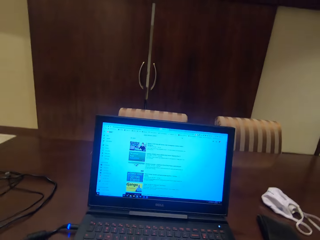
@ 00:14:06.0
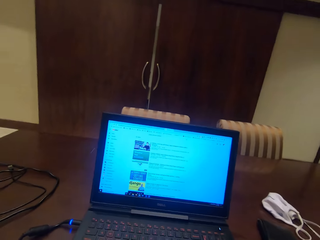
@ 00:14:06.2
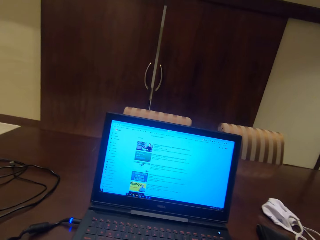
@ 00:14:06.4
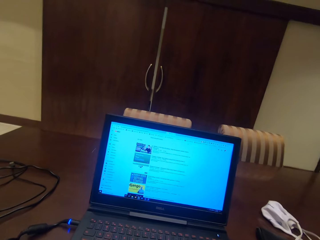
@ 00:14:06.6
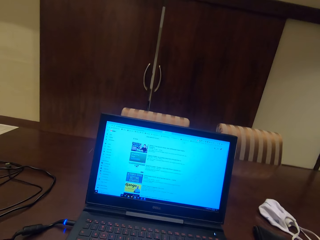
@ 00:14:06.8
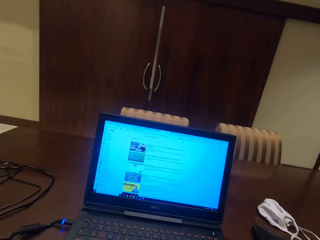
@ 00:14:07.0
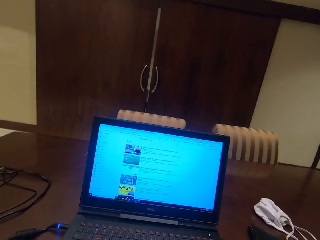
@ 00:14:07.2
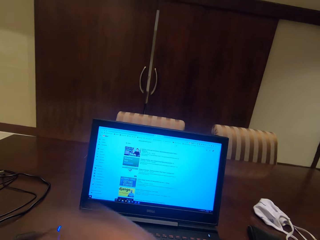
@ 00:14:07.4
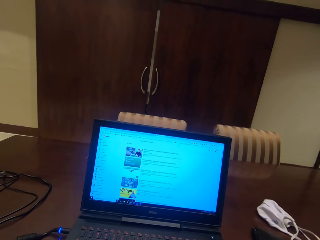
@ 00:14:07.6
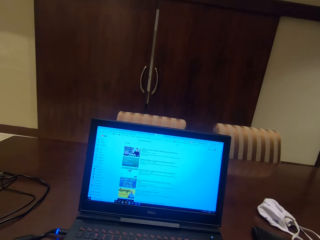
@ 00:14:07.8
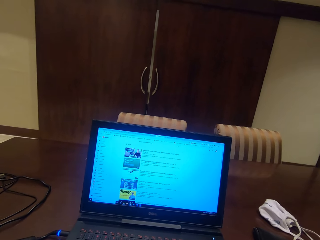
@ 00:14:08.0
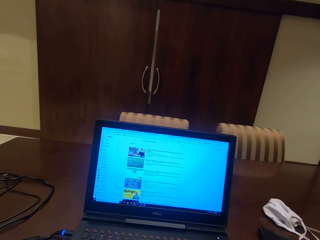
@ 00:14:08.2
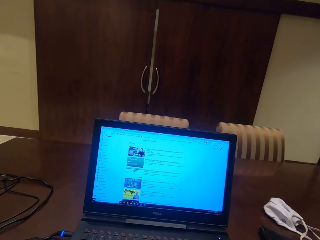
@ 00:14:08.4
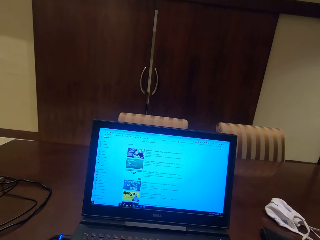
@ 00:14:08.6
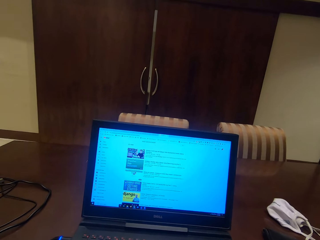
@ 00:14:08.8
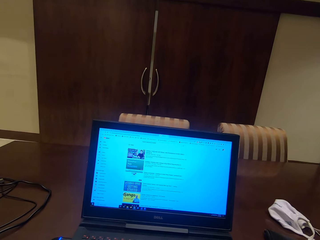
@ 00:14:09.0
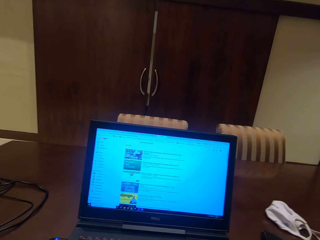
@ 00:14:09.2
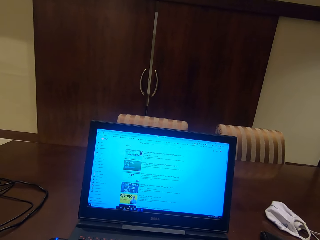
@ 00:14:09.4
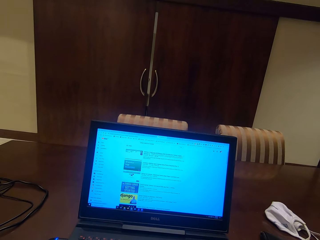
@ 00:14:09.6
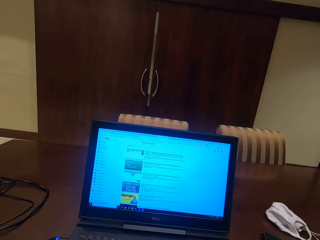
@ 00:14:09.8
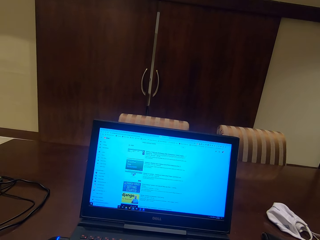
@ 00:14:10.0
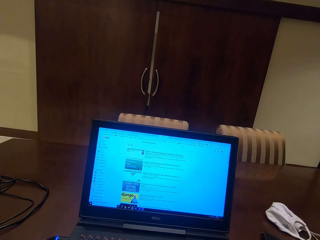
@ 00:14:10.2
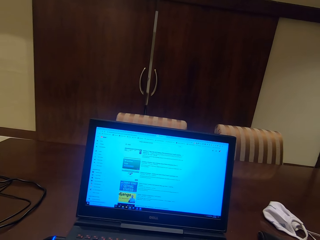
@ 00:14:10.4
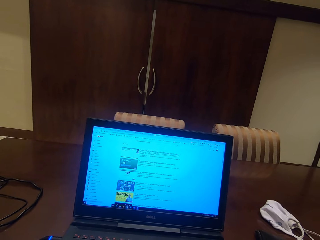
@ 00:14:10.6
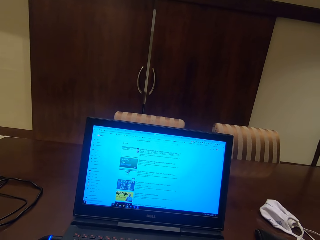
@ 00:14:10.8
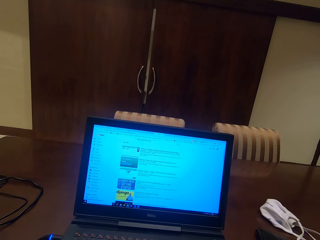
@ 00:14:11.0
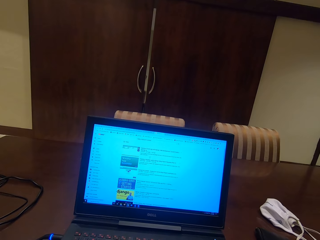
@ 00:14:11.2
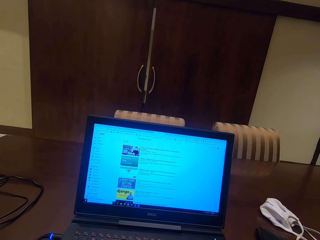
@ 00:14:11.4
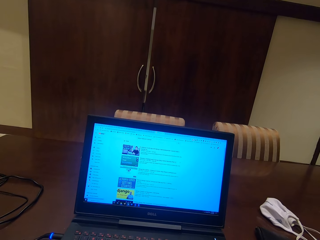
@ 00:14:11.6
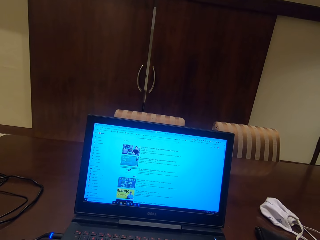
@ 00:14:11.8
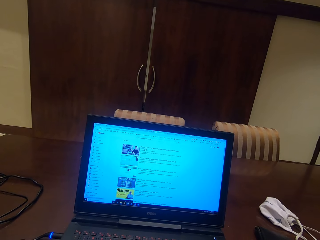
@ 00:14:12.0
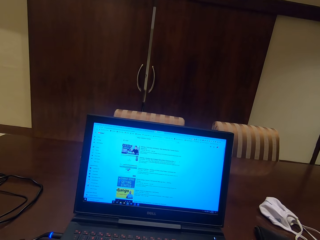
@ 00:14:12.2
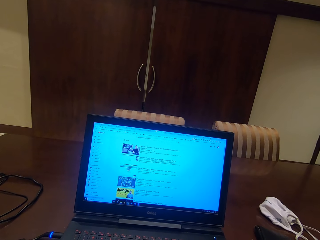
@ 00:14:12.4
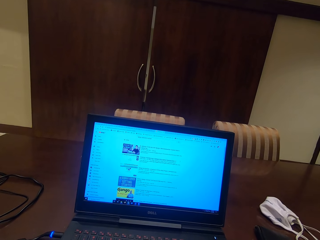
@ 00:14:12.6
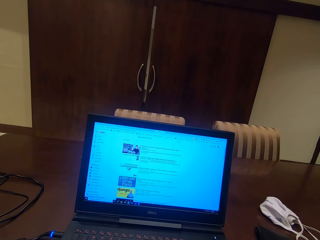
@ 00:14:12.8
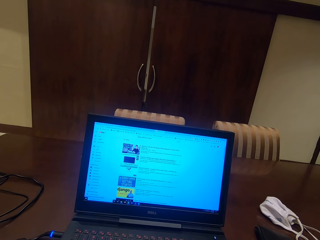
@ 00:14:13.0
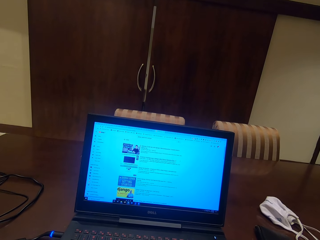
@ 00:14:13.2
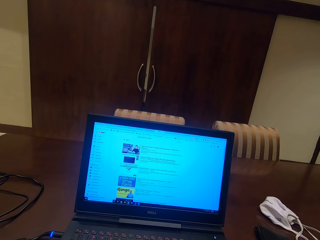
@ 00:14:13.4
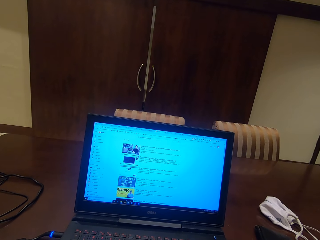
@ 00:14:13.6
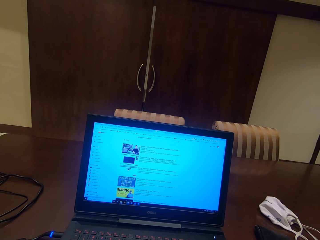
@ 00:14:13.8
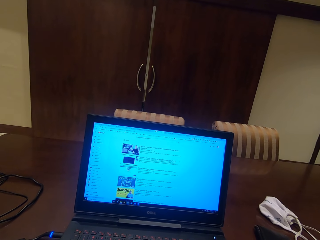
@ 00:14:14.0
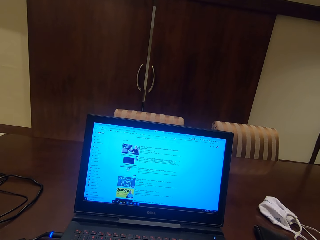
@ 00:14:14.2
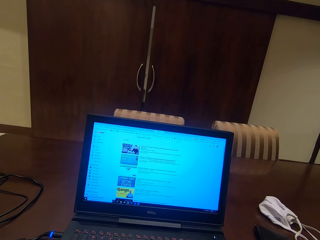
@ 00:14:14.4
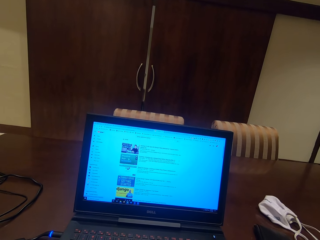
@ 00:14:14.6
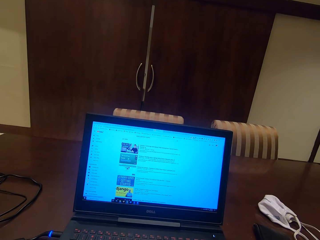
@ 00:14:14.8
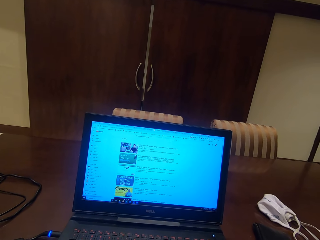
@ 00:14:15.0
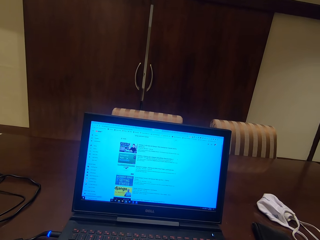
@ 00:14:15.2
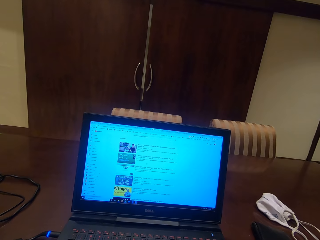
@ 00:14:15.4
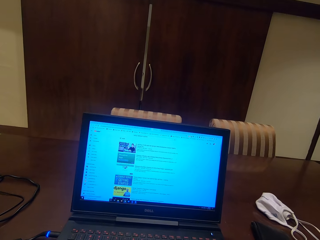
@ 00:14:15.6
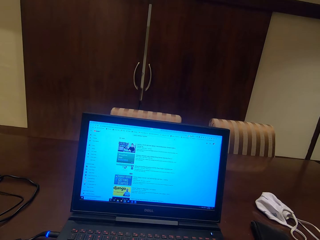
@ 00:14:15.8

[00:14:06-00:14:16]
The camera wearer reads the notes in the laptop.

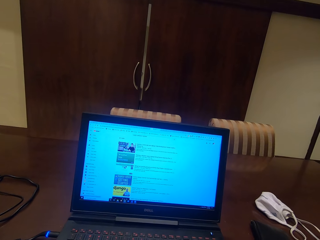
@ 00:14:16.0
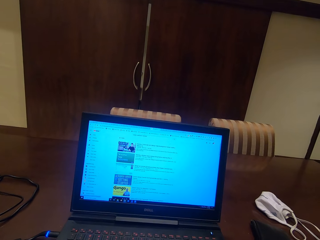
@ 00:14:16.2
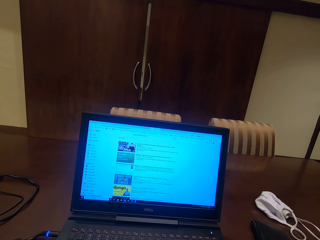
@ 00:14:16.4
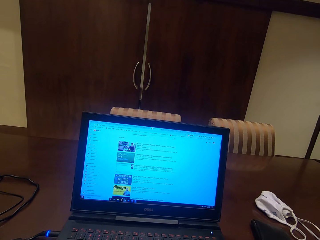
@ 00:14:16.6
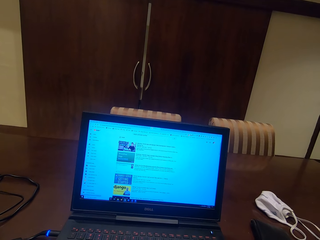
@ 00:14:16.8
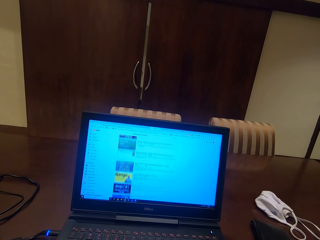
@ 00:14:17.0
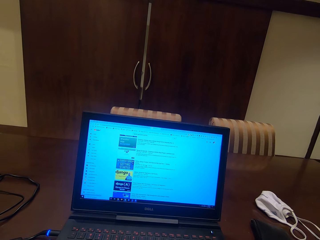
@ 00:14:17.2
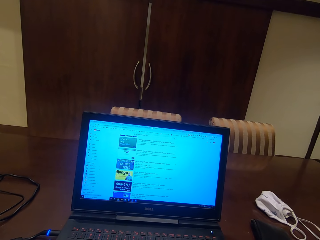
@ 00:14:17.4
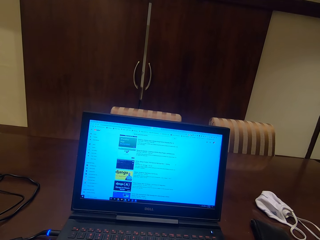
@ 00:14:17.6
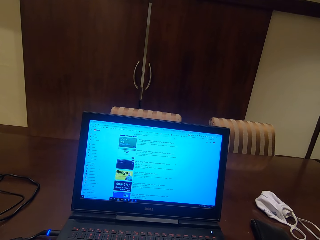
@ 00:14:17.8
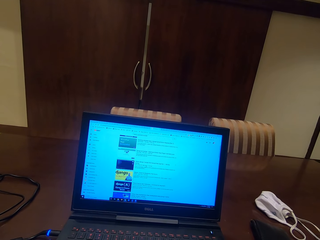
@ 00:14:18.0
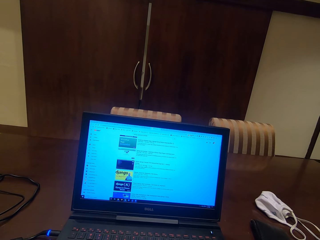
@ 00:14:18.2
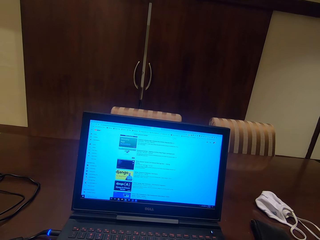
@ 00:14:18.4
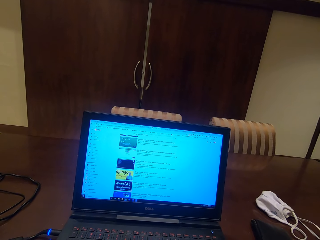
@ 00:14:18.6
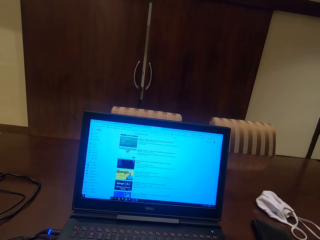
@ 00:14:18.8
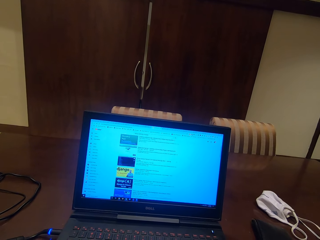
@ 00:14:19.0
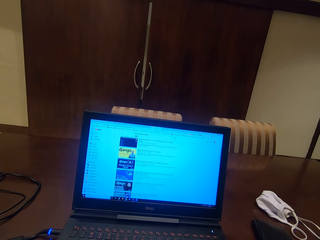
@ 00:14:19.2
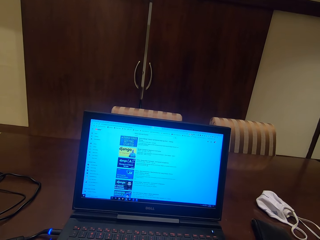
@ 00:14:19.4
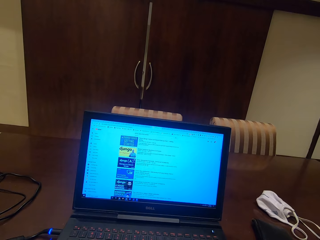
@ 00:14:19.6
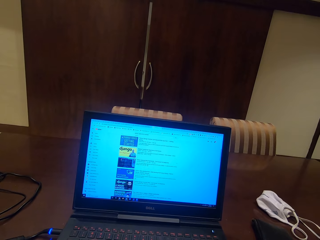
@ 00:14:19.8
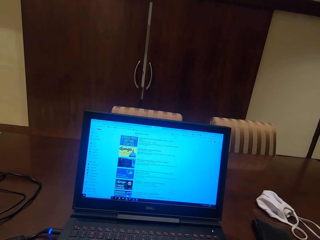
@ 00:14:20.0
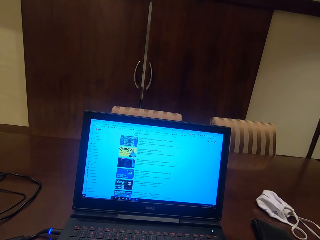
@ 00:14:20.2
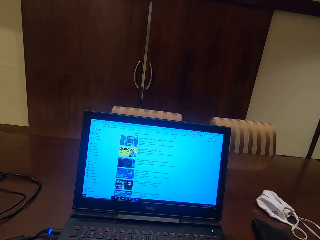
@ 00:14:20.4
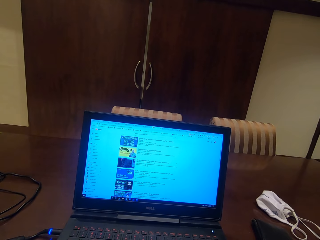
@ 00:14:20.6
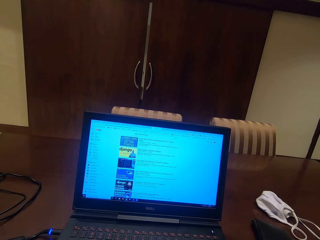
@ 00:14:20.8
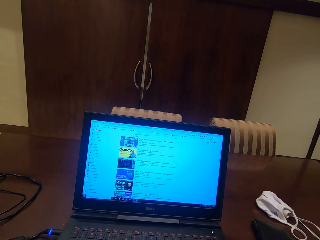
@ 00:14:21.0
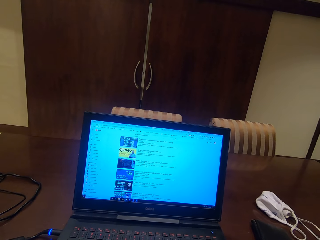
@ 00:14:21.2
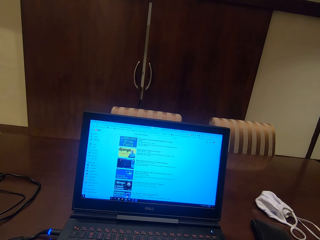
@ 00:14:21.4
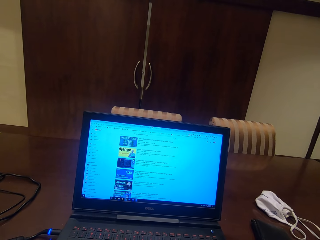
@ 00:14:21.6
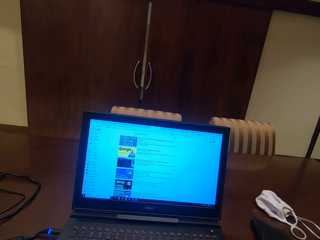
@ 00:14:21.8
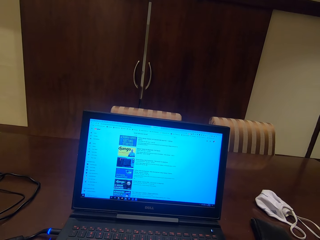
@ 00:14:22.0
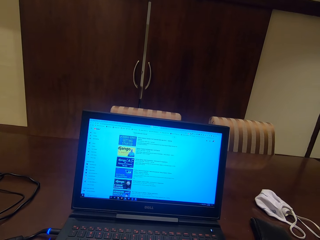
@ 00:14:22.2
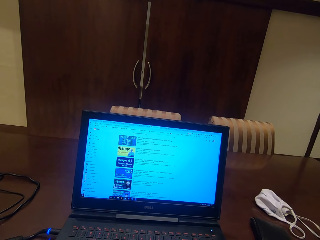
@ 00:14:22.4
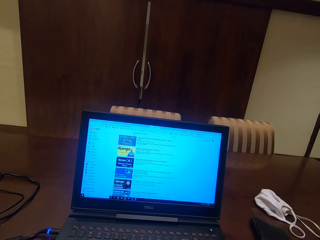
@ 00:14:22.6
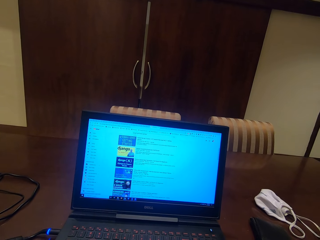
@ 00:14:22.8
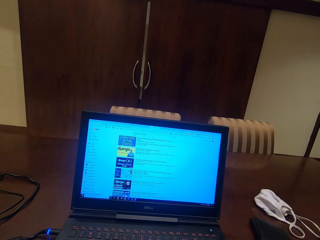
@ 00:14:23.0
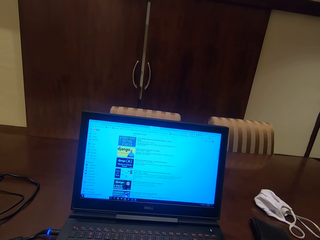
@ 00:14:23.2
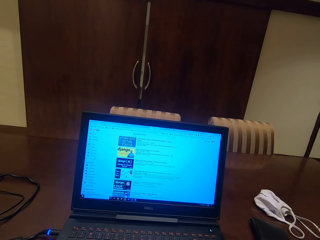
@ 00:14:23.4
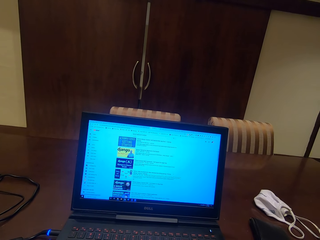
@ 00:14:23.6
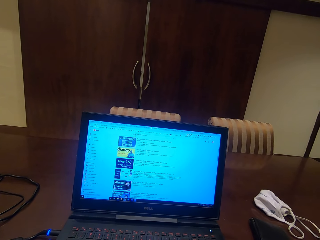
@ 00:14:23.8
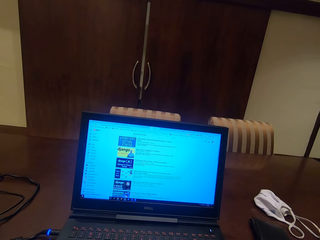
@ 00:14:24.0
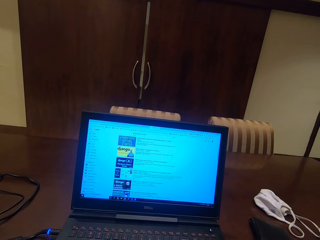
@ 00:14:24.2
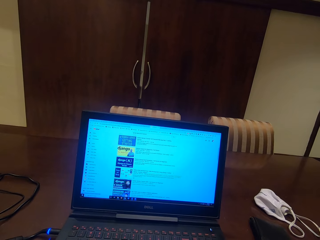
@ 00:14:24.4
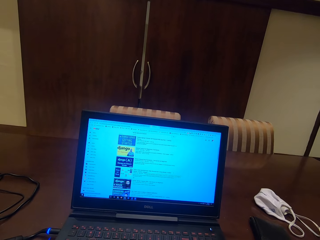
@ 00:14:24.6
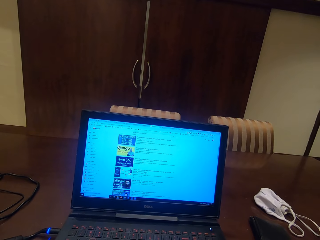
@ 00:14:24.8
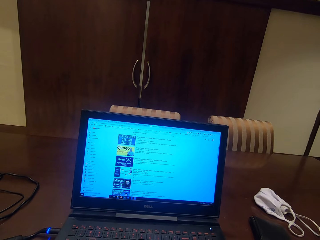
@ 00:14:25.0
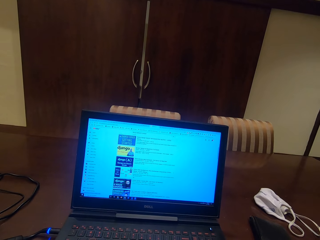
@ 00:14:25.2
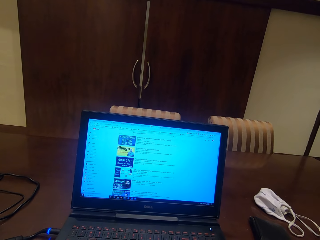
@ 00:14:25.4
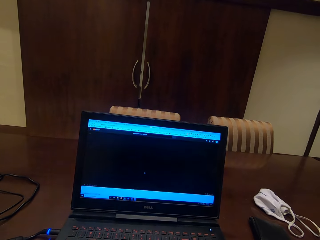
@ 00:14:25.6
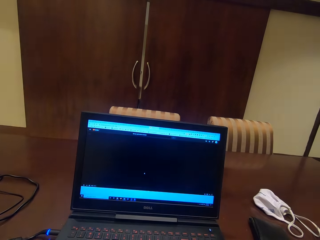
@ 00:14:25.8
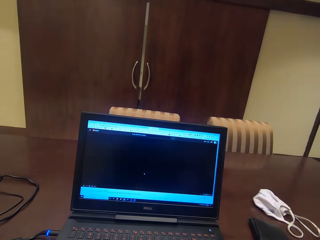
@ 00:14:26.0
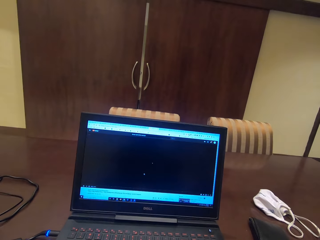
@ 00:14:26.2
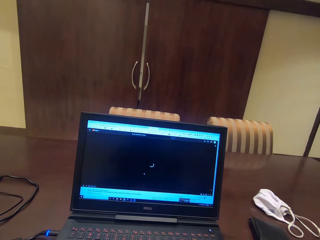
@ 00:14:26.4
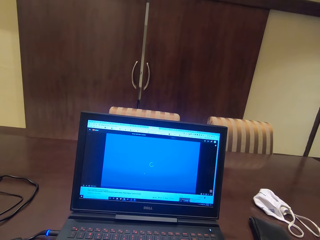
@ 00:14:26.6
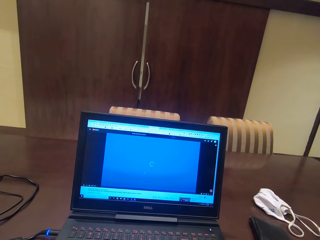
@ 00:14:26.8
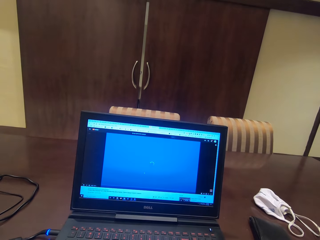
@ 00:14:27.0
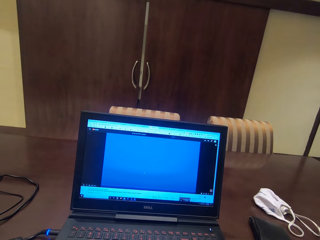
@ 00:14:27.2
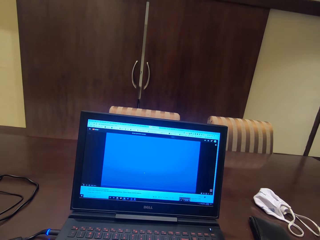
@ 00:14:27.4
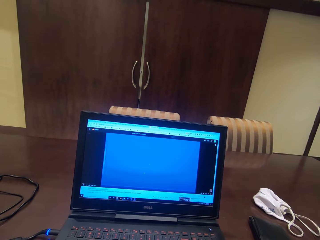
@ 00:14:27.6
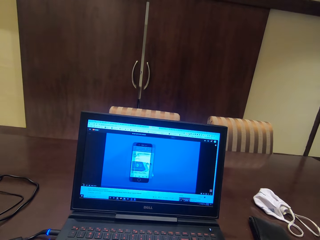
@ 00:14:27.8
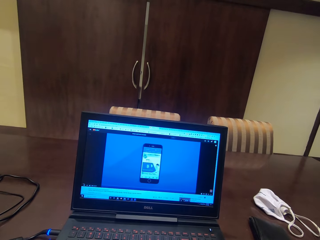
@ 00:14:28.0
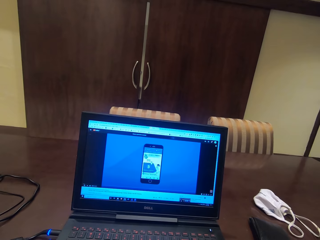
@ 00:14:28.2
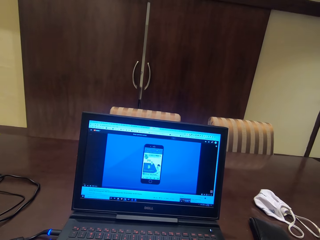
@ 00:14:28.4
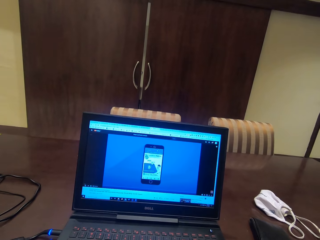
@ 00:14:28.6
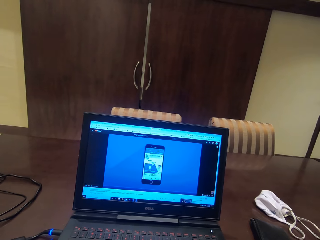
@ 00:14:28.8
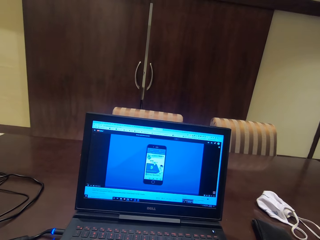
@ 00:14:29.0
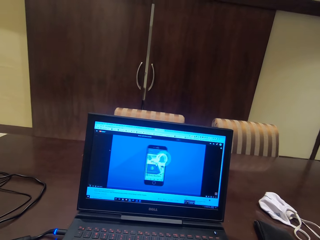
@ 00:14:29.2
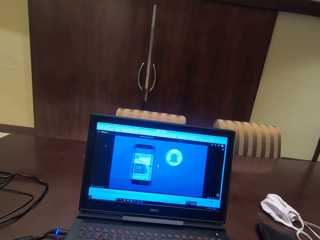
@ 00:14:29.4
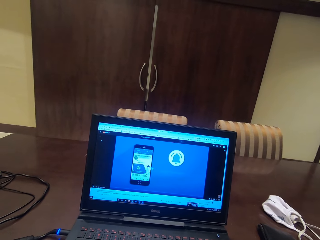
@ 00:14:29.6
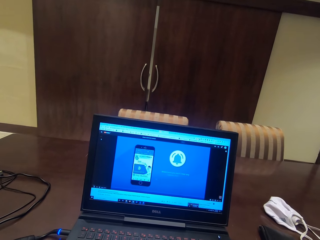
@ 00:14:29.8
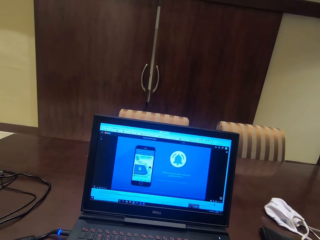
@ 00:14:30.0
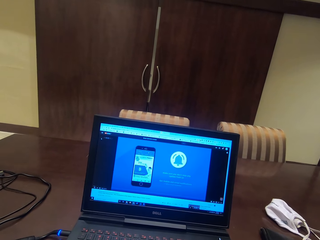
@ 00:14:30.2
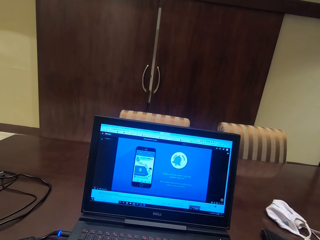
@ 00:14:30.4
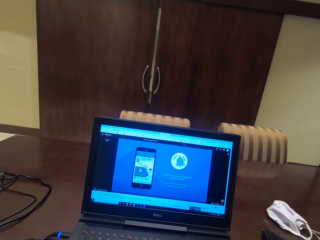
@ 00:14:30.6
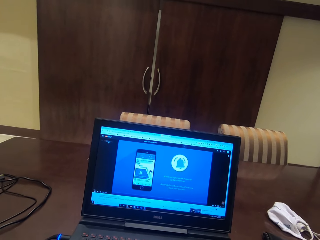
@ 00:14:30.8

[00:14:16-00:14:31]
The camera wearer scrolls the page in the laptop. They read the notes in the laptop. They click the video in the laptop. They open the YouTube video. They watch the video in the laptop.
